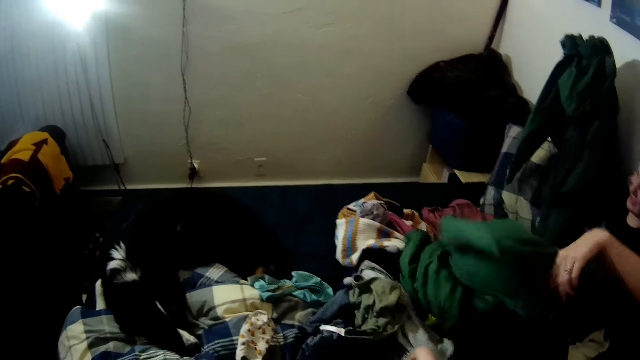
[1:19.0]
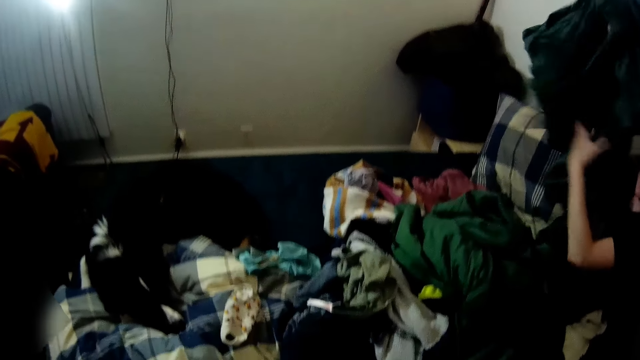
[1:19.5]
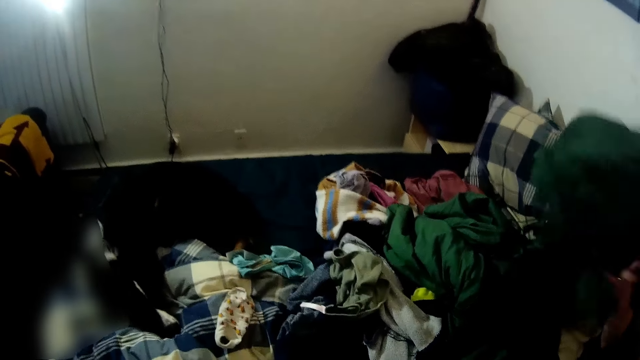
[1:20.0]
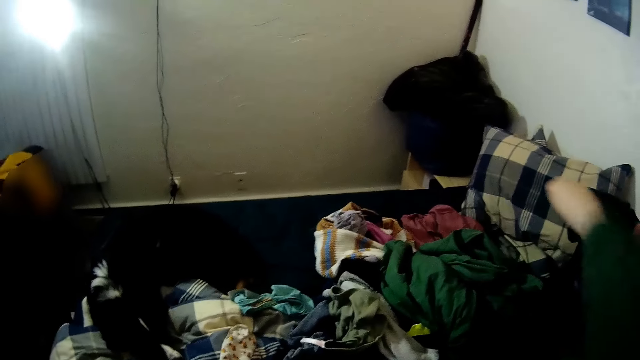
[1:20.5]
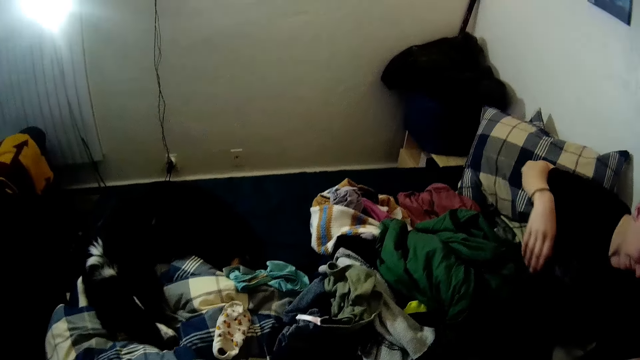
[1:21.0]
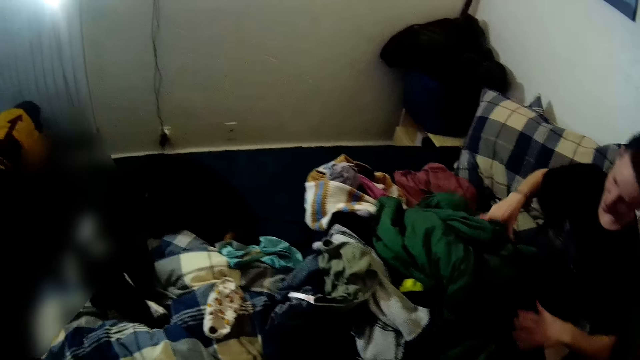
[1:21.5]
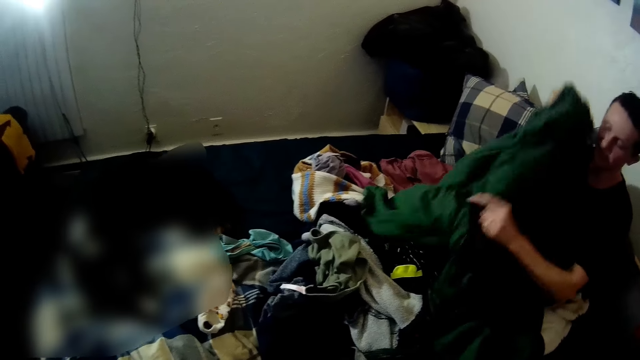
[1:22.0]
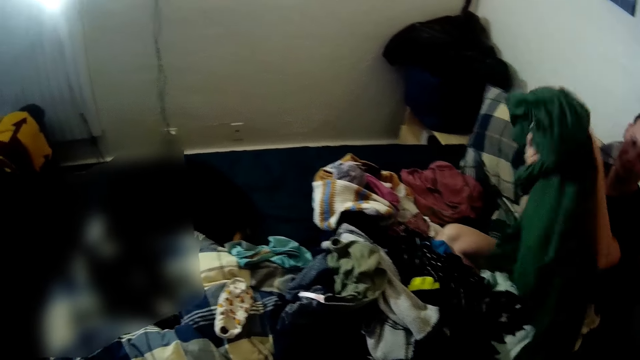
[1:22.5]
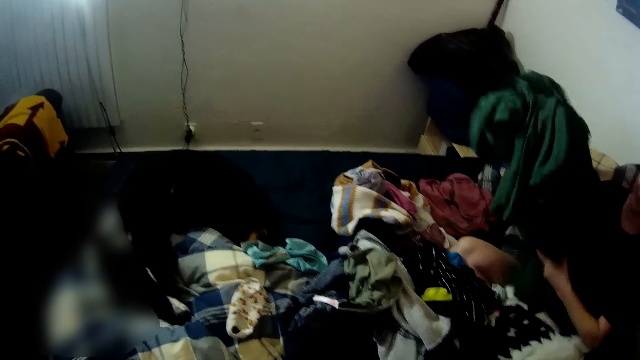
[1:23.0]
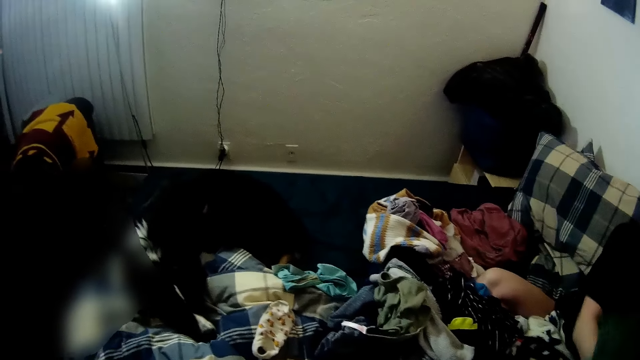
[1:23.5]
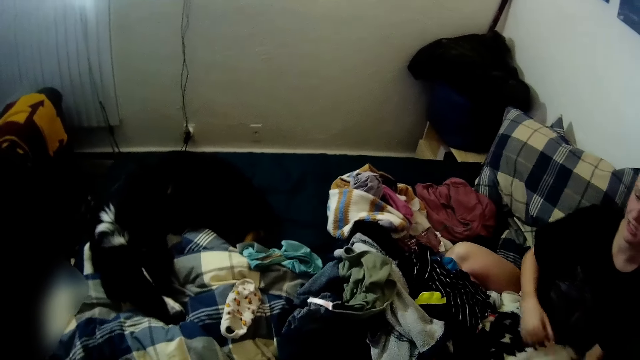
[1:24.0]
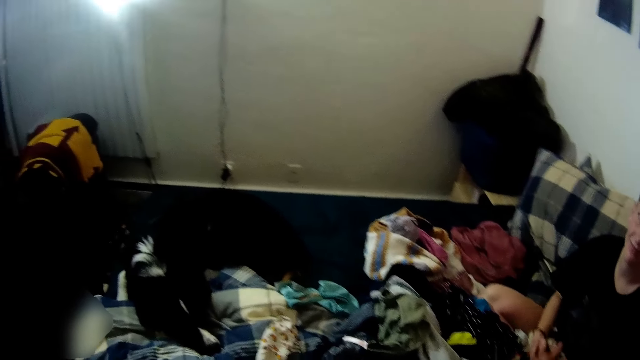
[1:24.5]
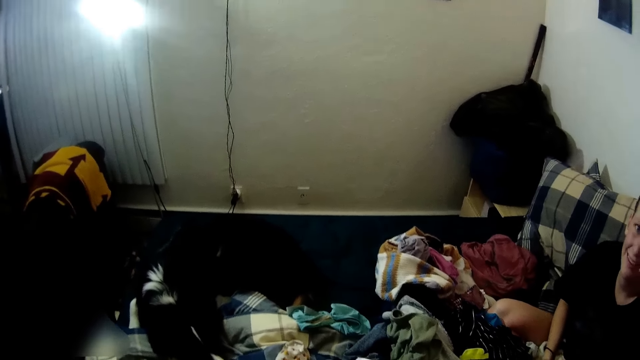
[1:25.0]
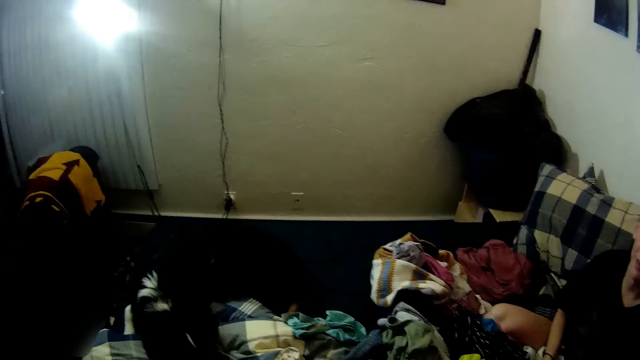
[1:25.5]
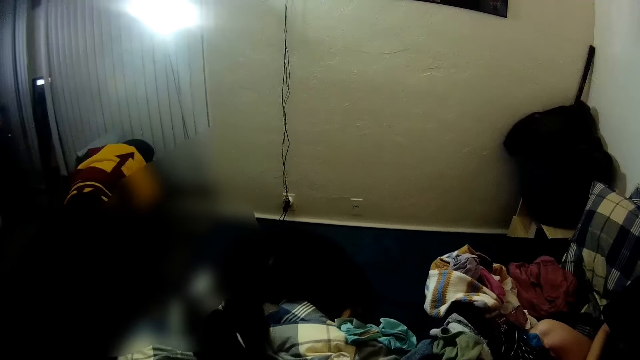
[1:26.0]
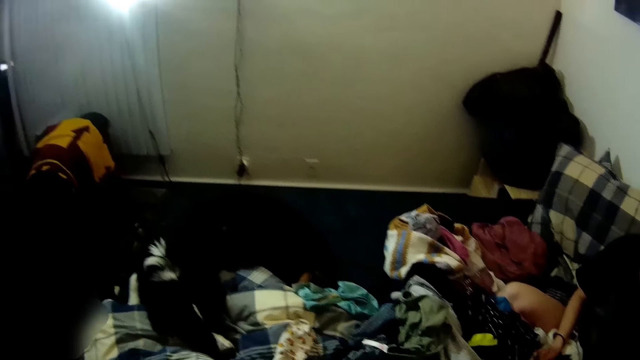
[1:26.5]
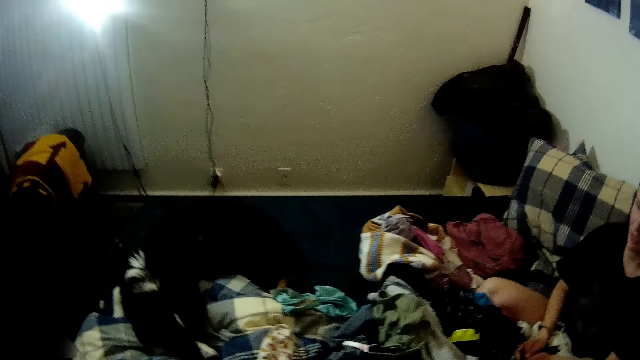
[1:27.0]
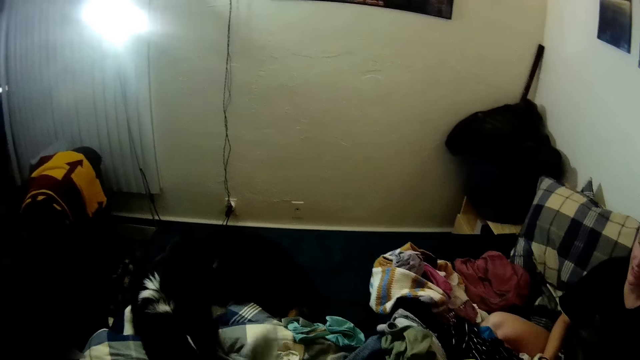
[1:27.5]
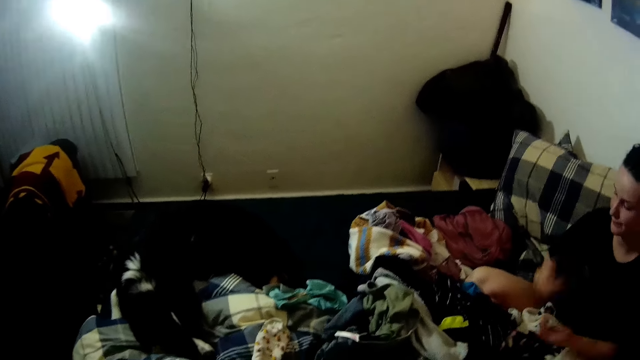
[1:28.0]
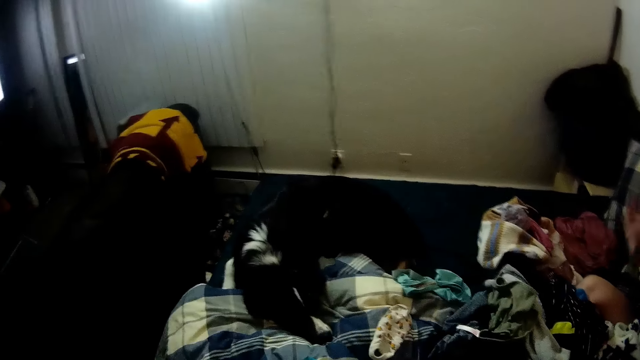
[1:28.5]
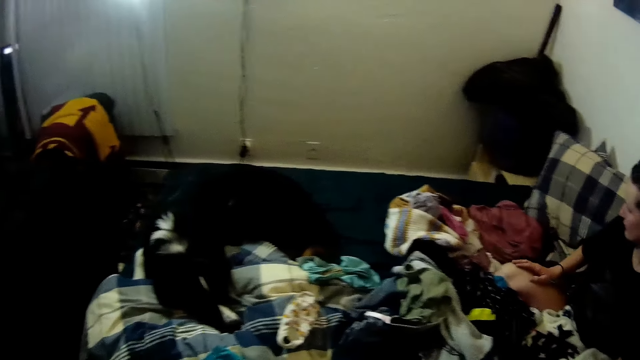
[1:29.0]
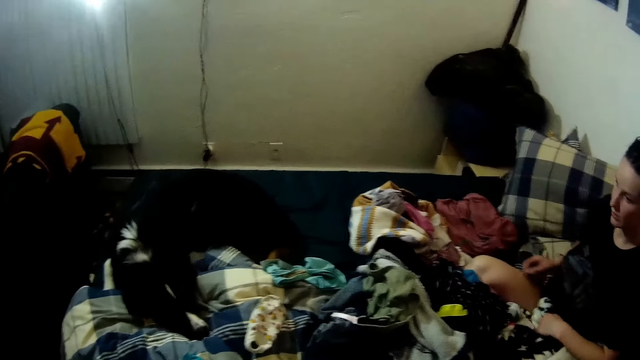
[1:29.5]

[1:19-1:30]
A lady puts the bedsheet aside. The lady picks the bedsheet. The lady puts the bedsheet aside. The camera wearer moves the hand. The lady moves her hands.

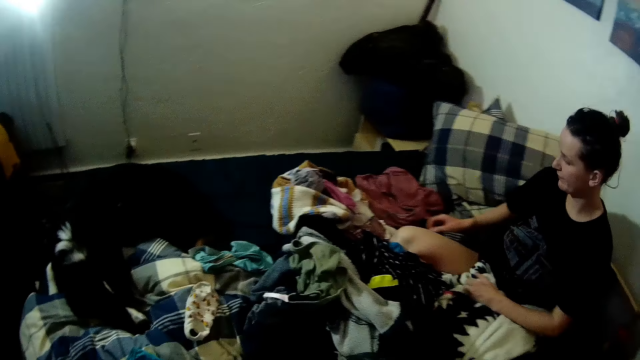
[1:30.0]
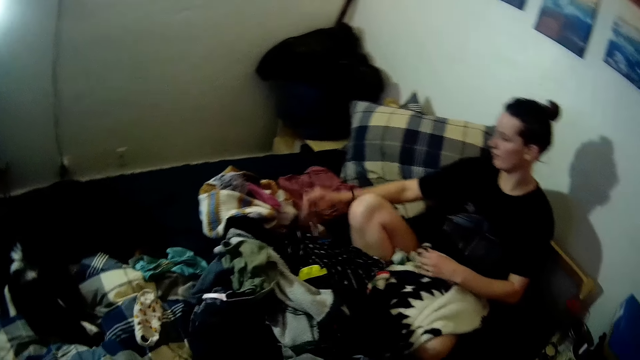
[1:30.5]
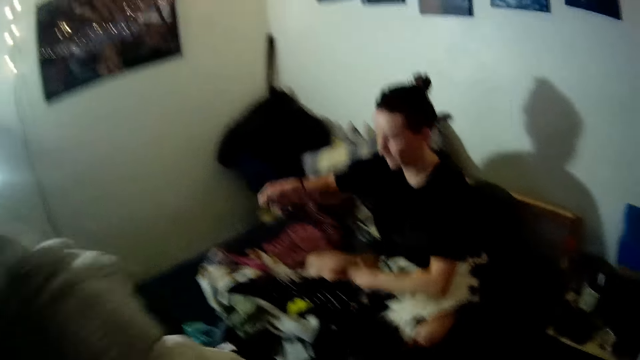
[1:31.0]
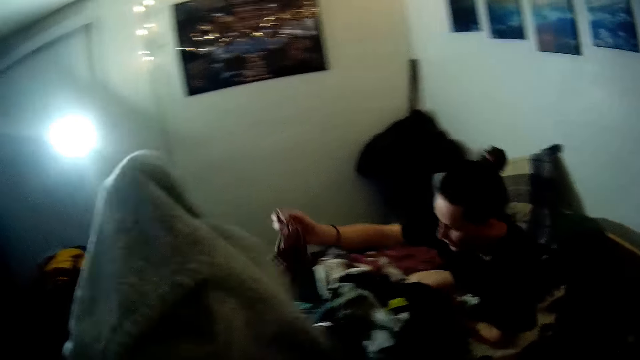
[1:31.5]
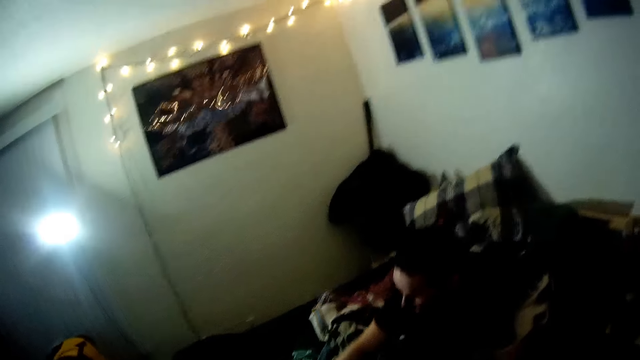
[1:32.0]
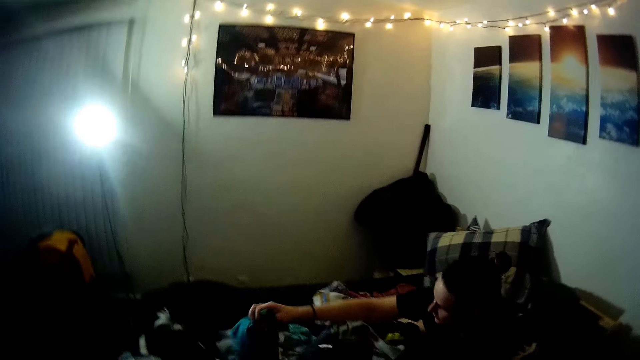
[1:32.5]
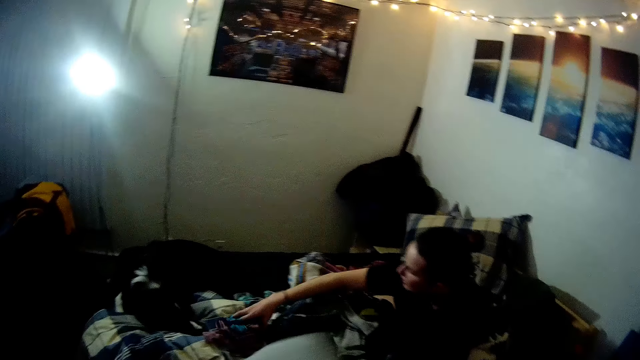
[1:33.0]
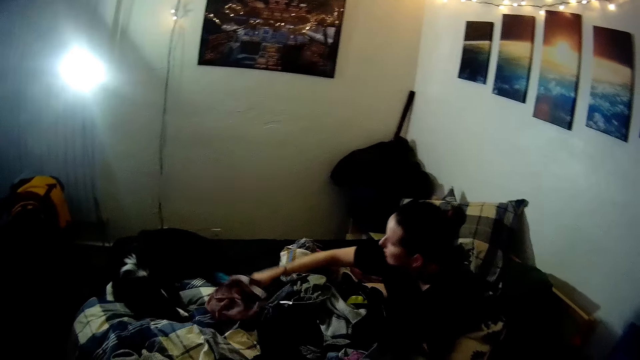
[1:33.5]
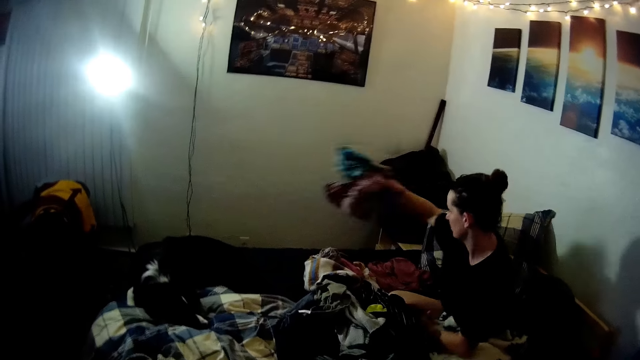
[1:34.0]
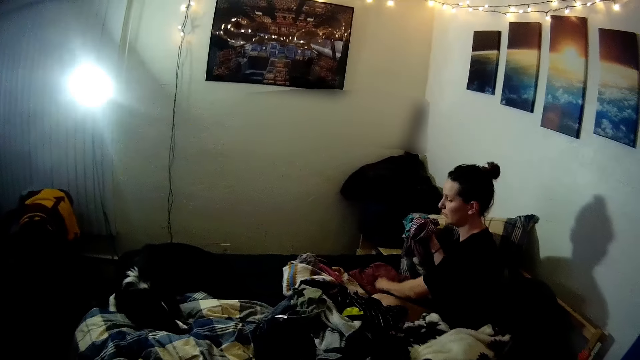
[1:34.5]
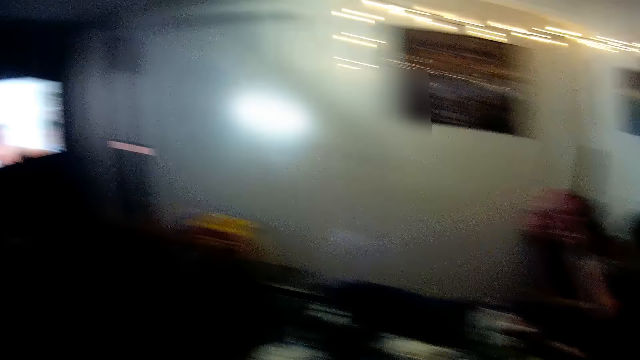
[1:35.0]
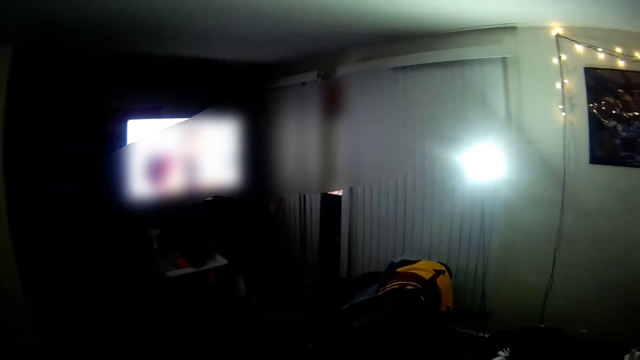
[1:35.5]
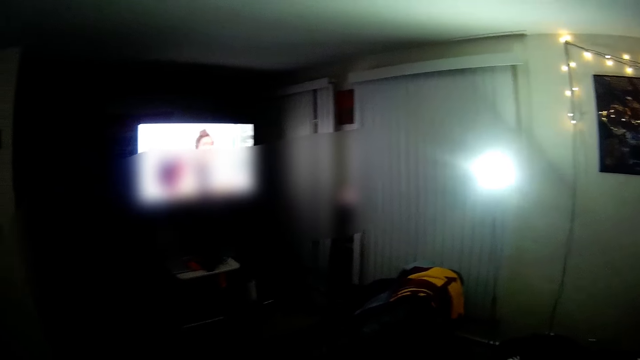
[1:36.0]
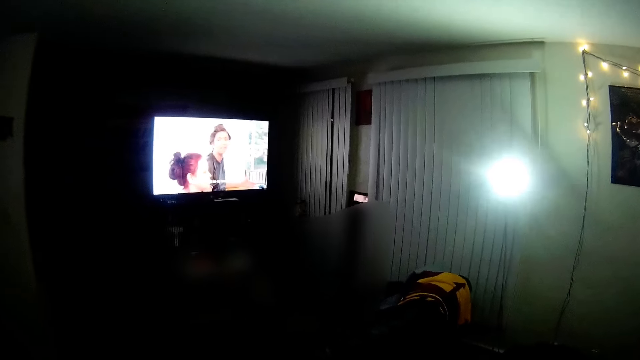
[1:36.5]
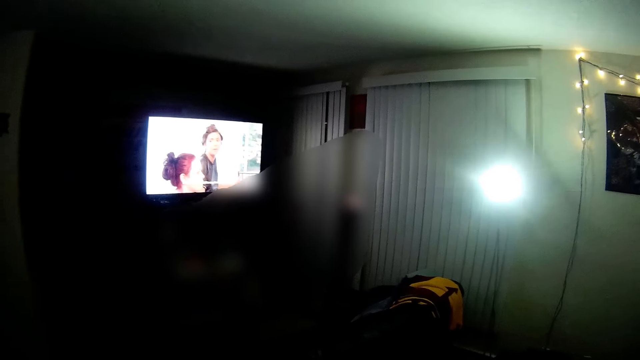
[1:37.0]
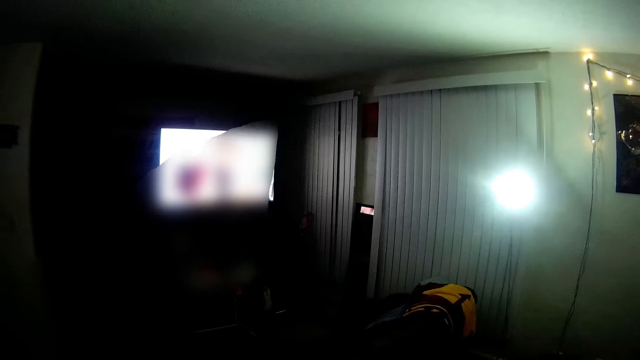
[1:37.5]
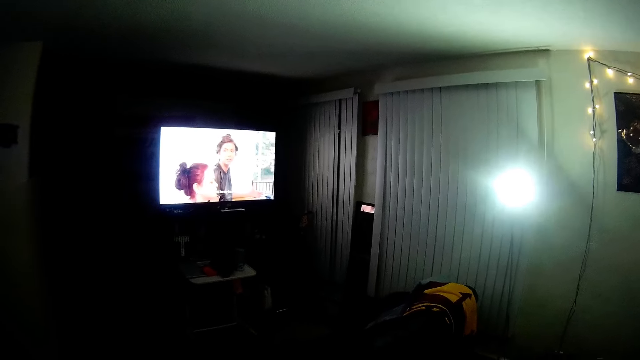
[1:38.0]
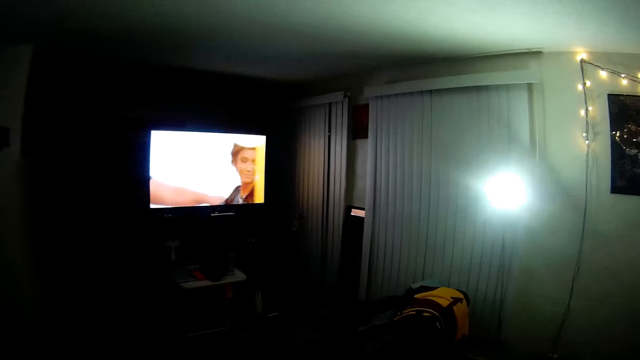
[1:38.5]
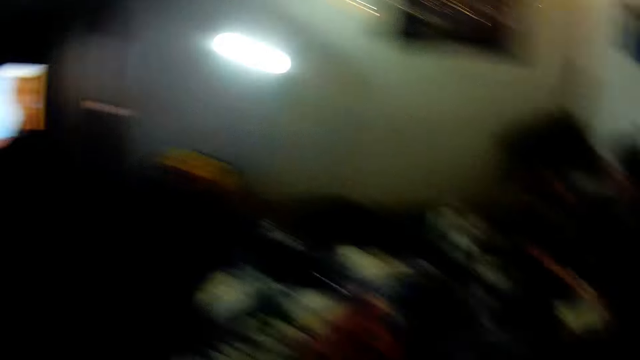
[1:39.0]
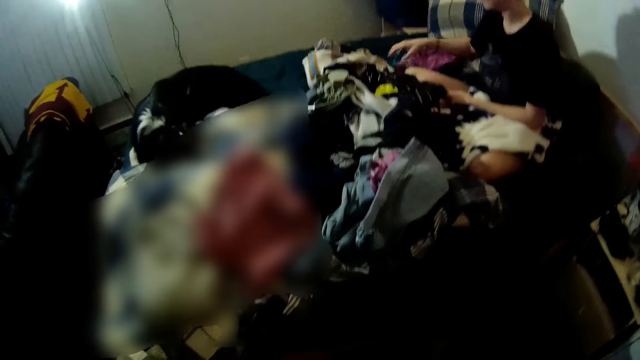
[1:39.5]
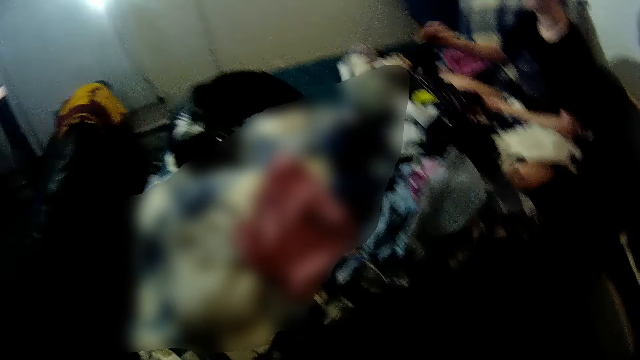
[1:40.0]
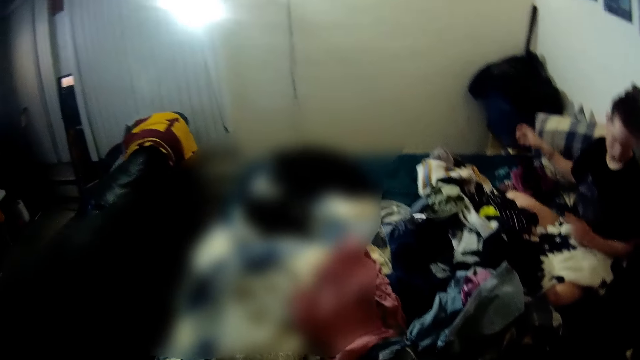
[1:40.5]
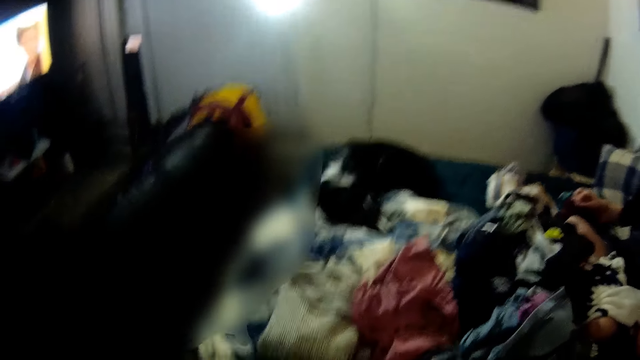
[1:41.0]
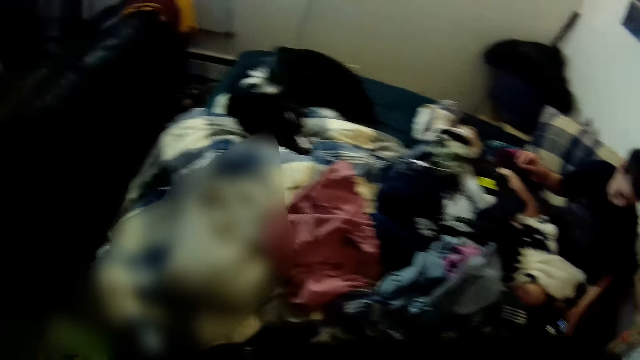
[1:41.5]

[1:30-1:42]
A lady picks some clothes. The camera wearer folds a cloth. The lady picks the clothes. The camera wearer watches the television. The lady picks a cloth.
